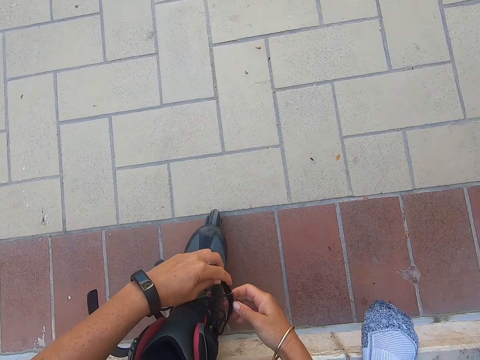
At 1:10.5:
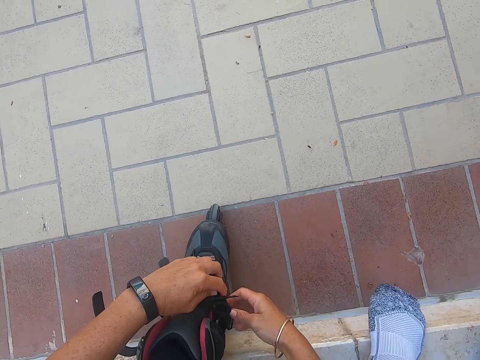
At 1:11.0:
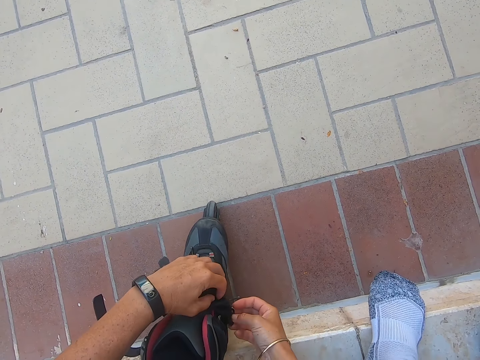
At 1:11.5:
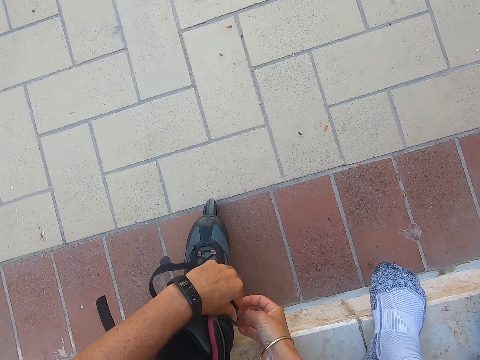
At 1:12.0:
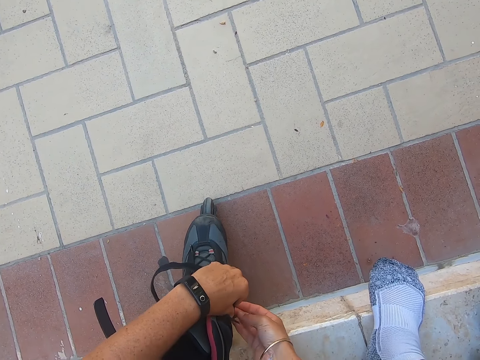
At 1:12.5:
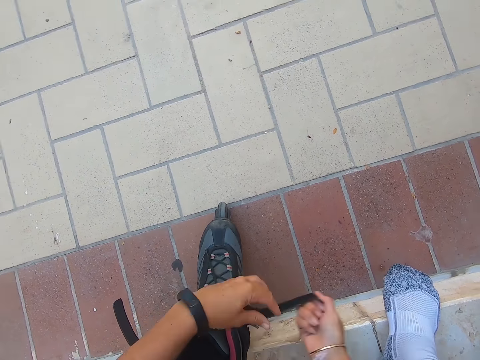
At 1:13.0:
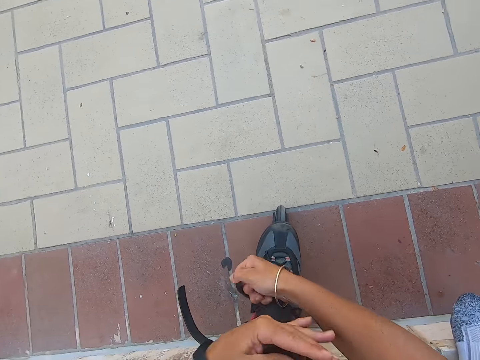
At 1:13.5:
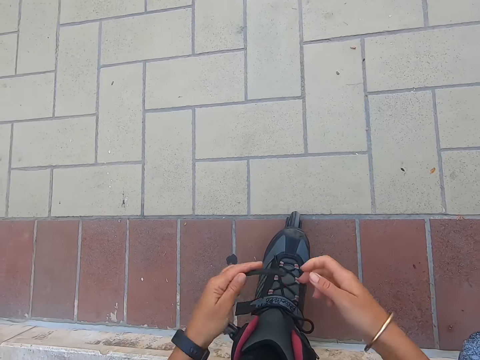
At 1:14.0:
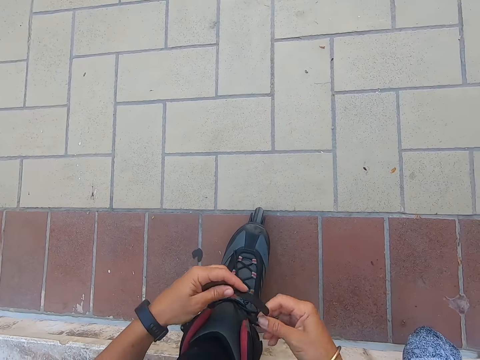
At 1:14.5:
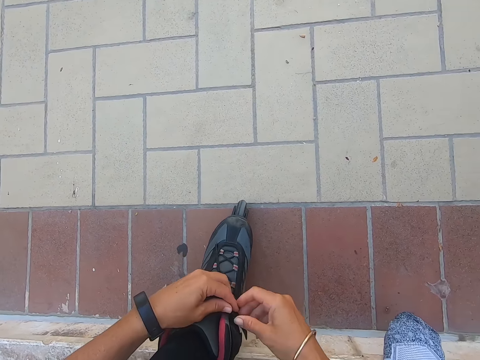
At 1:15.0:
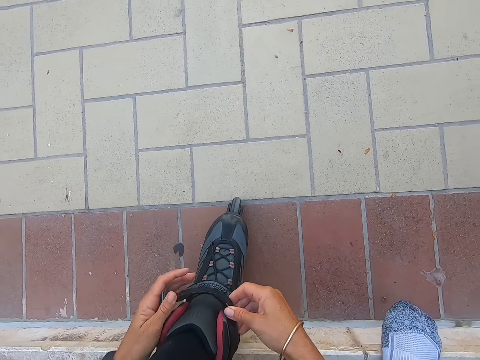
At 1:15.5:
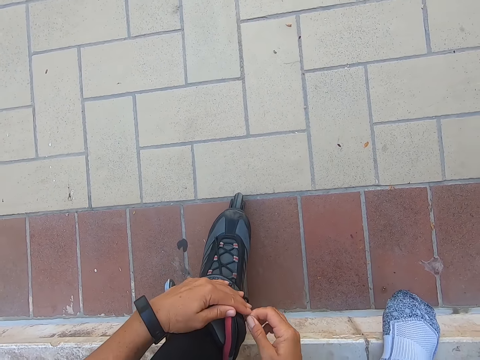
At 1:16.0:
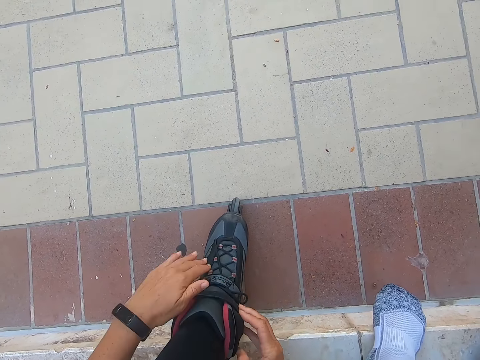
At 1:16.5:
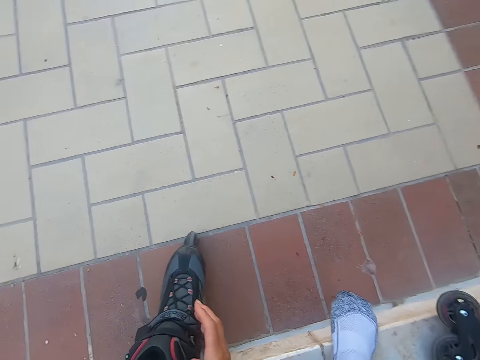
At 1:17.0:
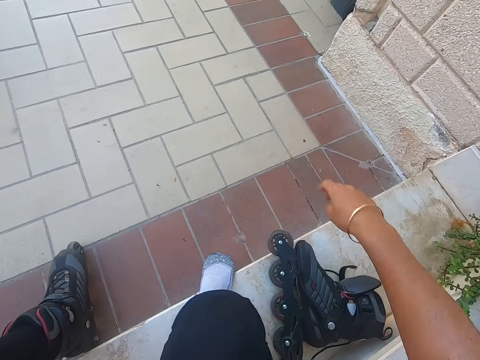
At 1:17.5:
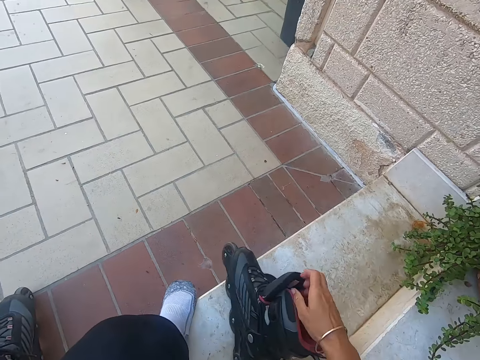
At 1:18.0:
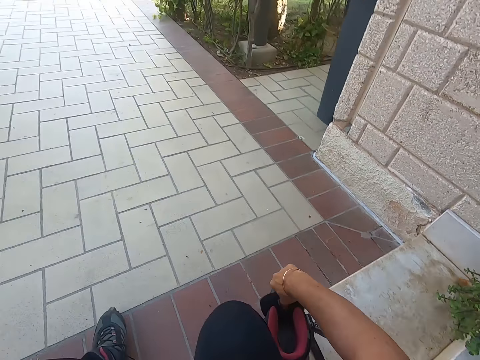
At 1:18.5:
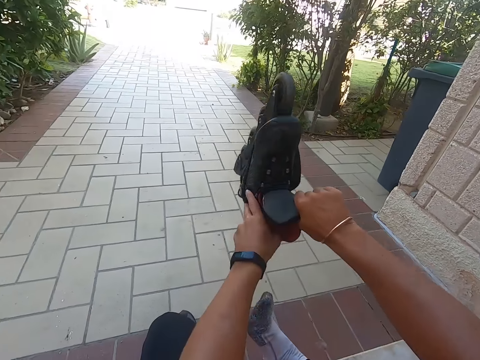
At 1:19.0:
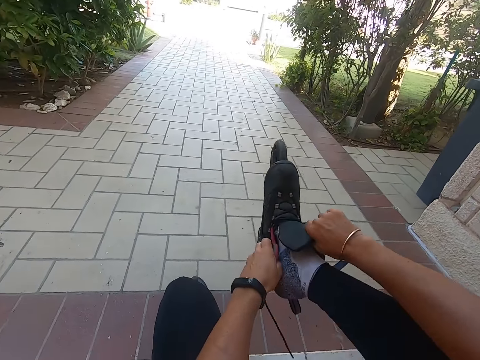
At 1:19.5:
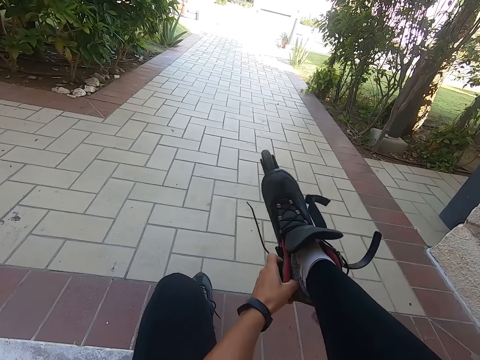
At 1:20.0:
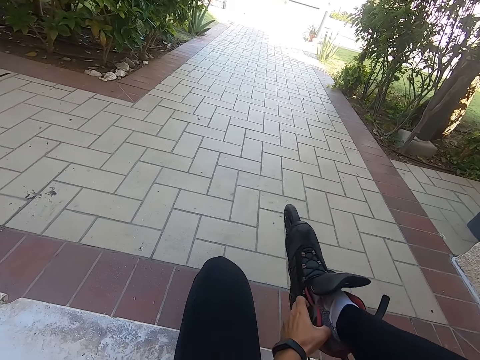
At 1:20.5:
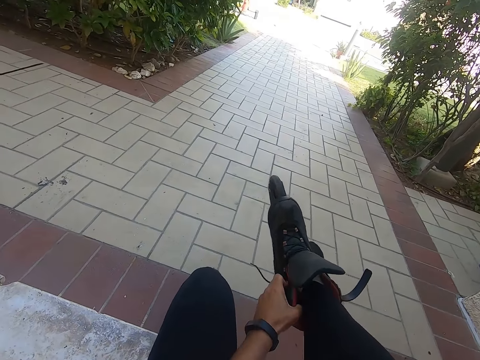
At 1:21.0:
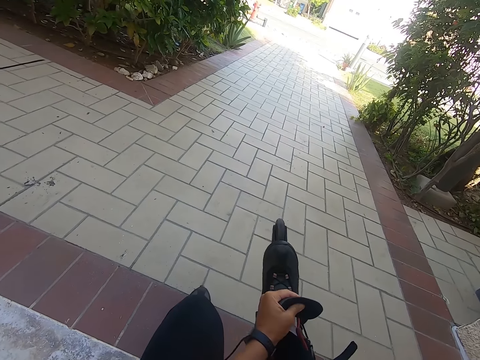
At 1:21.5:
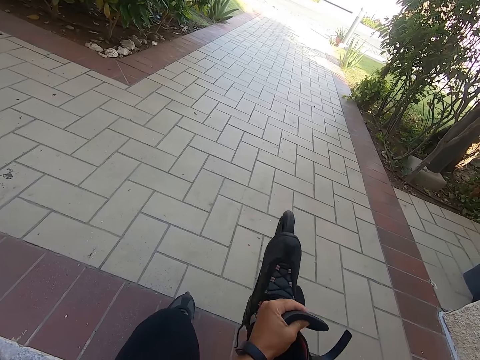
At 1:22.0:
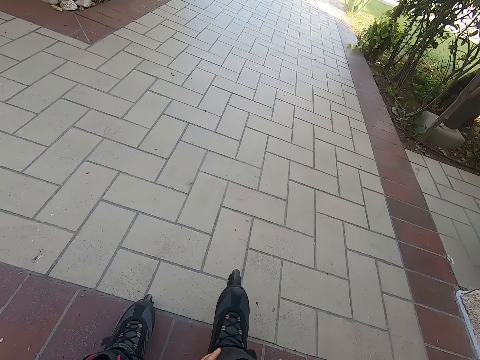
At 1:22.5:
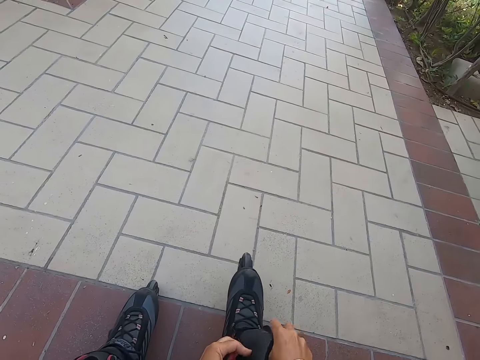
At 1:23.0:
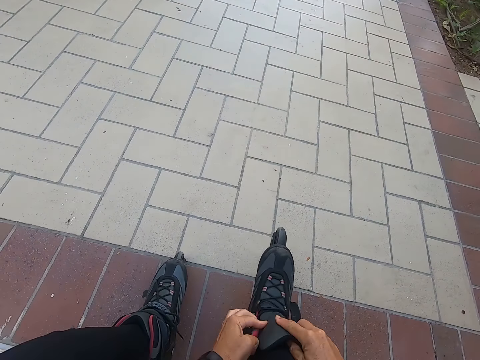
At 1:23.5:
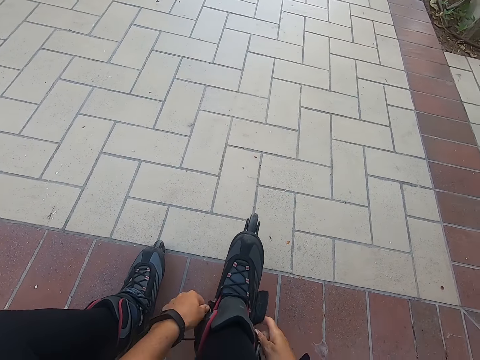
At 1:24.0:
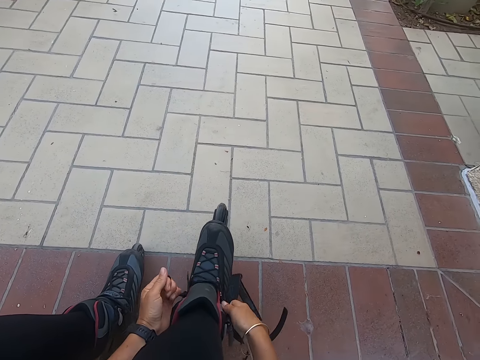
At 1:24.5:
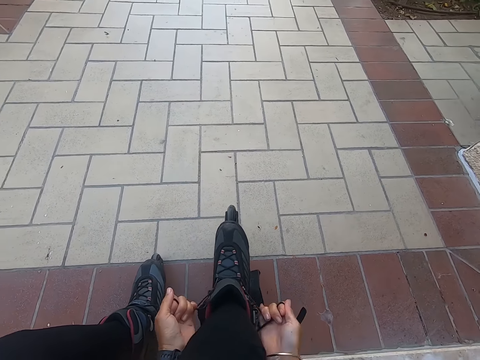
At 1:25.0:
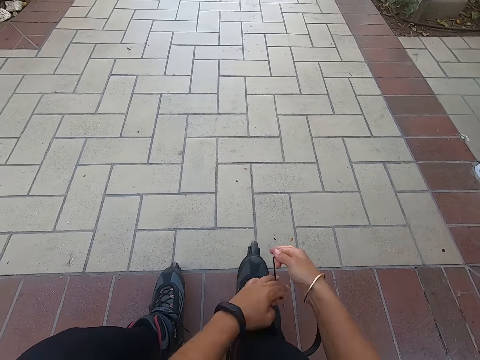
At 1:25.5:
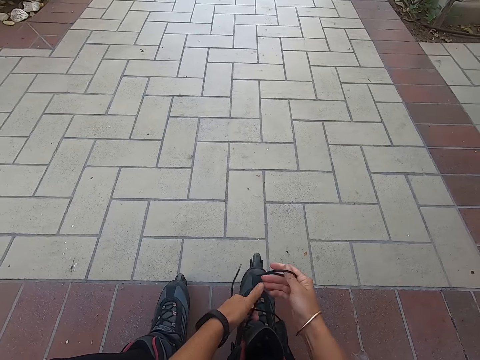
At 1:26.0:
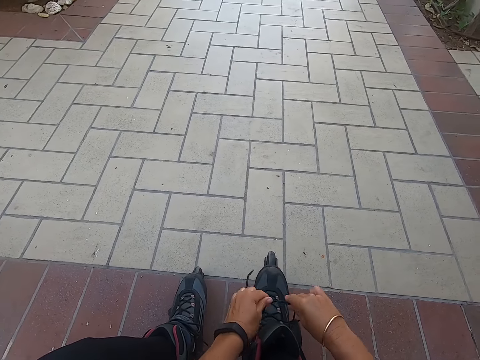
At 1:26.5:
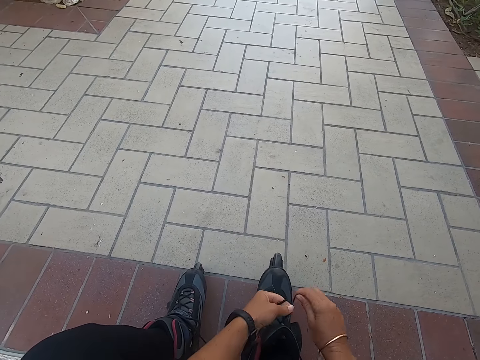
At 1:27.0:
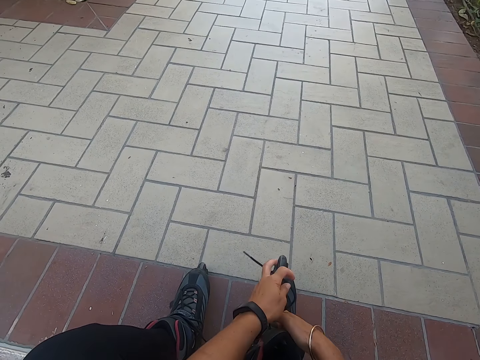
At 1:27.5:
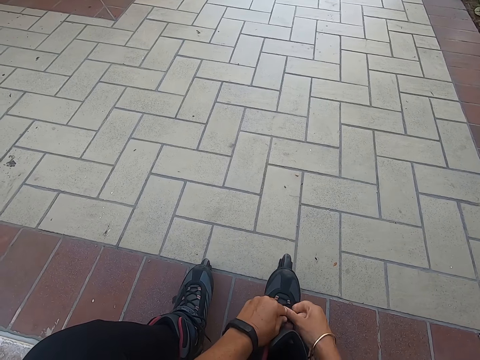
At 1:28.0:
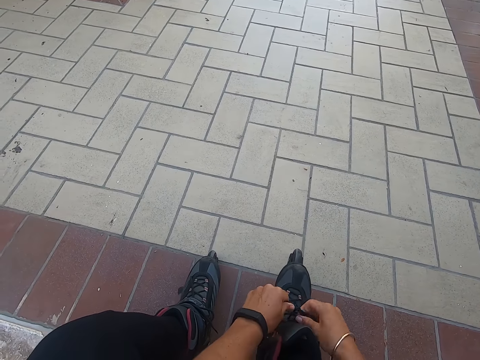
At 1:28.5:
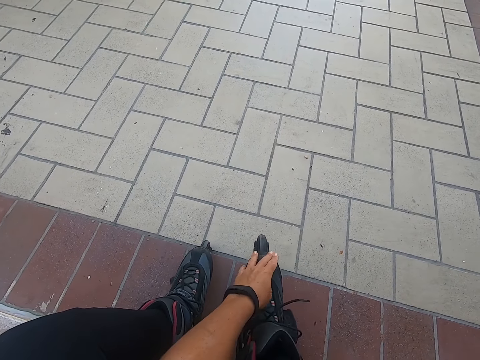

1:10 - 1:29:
The camera wearer picks the right leg shoe with the right hand. They hold the shoe with both hands. They put on the right leg skate shoe. They tie the shoe laces with both hands.

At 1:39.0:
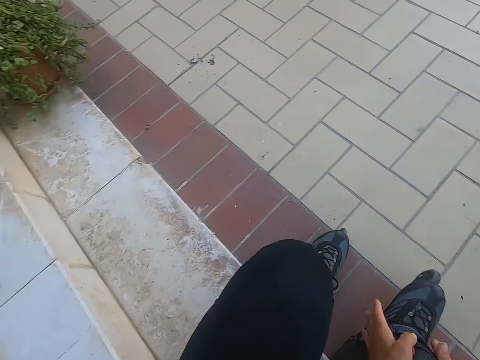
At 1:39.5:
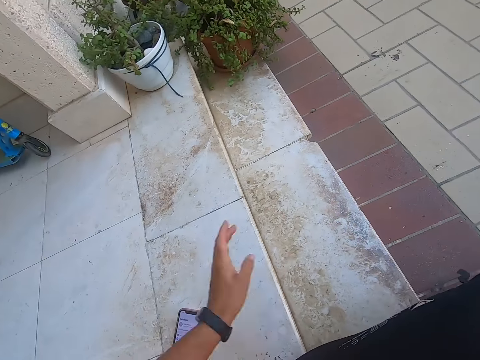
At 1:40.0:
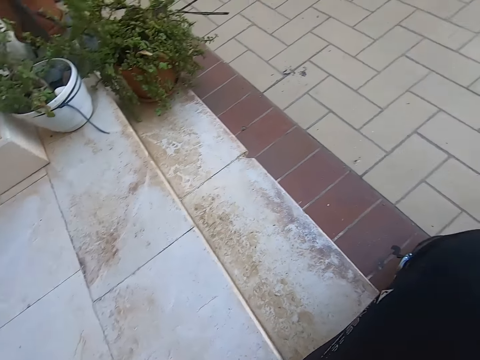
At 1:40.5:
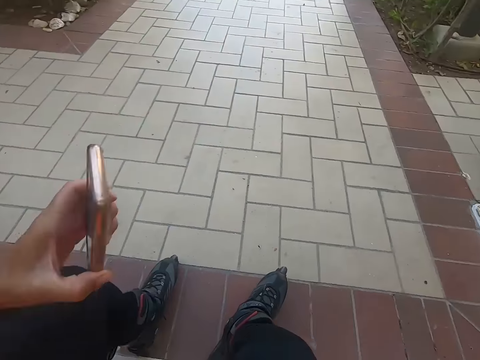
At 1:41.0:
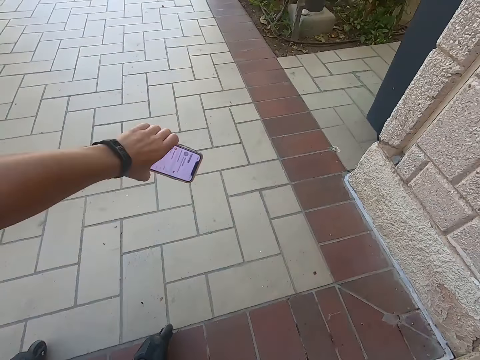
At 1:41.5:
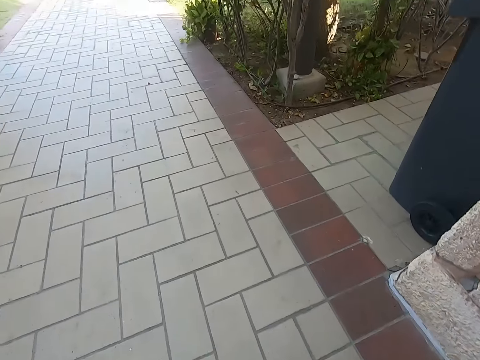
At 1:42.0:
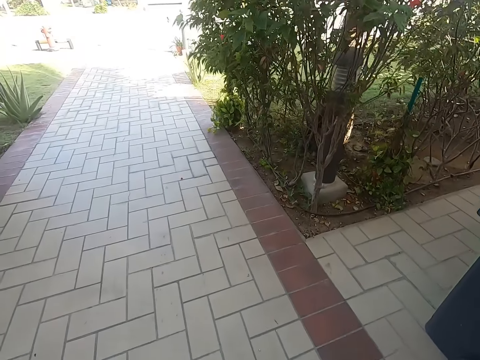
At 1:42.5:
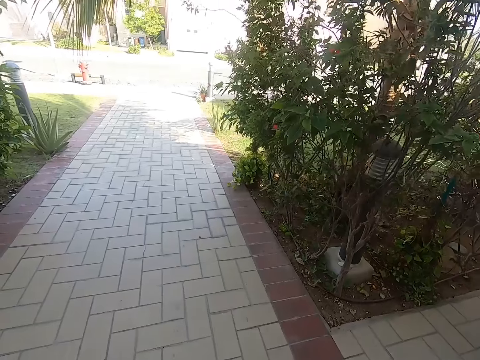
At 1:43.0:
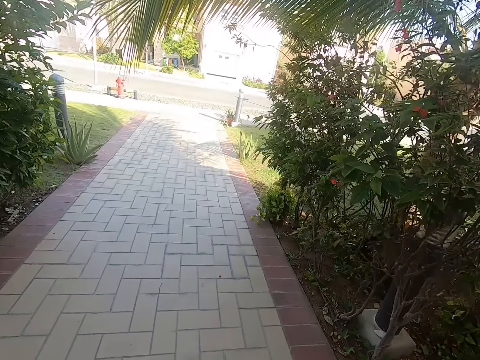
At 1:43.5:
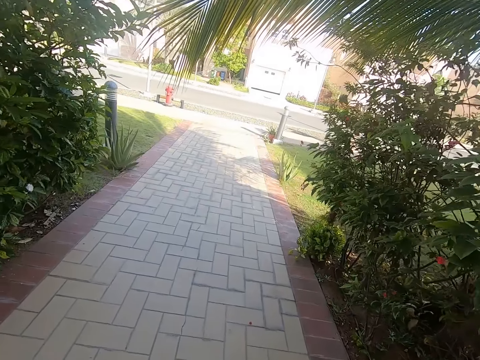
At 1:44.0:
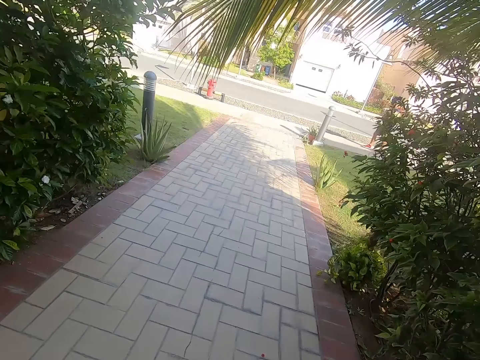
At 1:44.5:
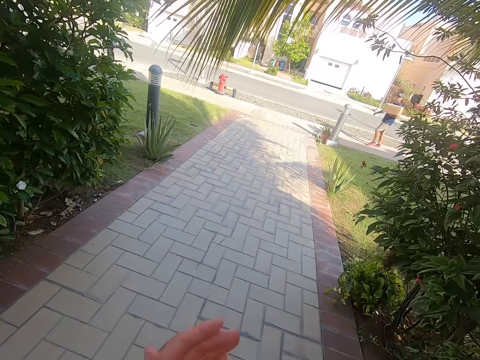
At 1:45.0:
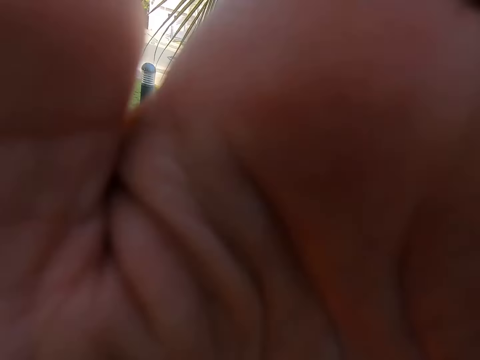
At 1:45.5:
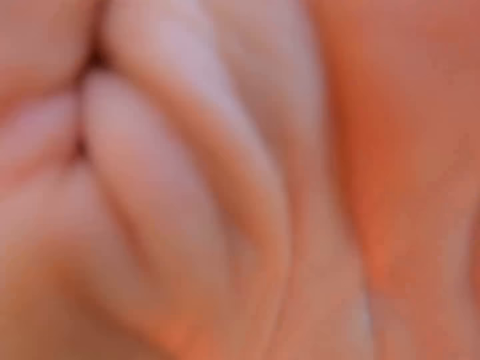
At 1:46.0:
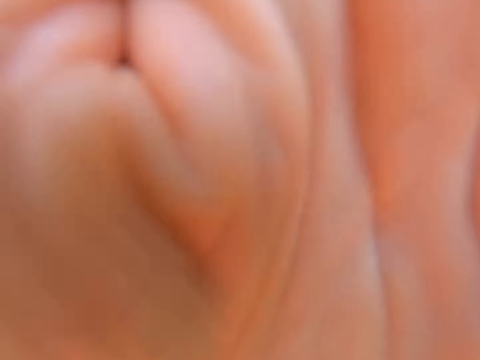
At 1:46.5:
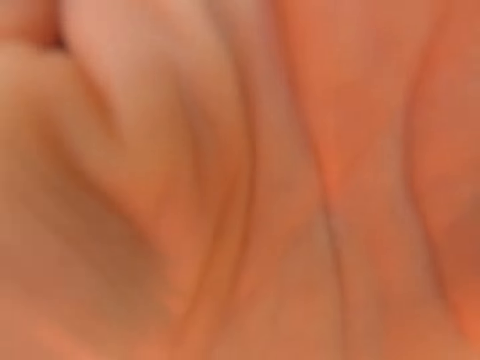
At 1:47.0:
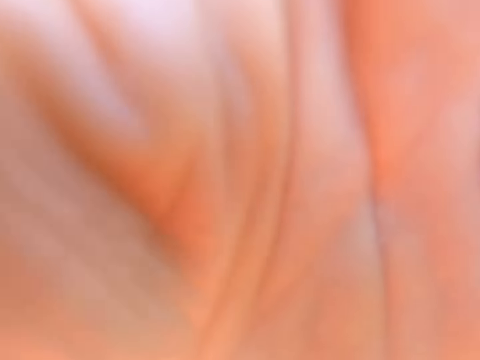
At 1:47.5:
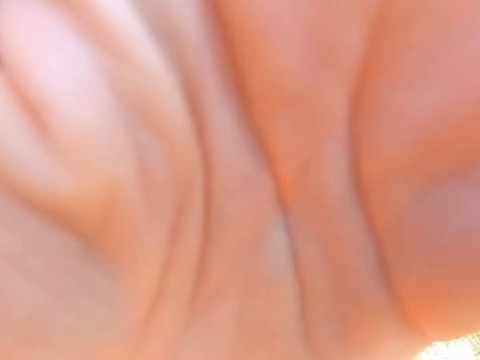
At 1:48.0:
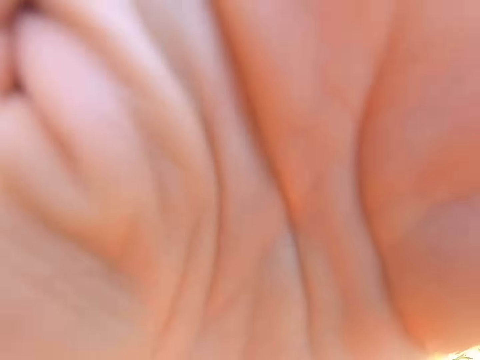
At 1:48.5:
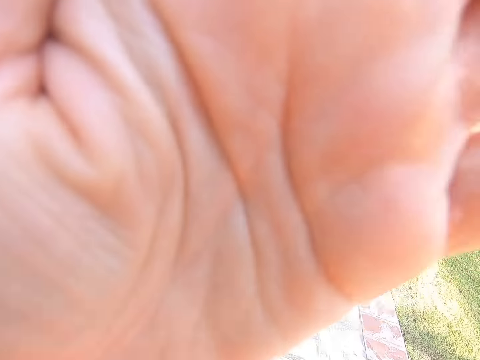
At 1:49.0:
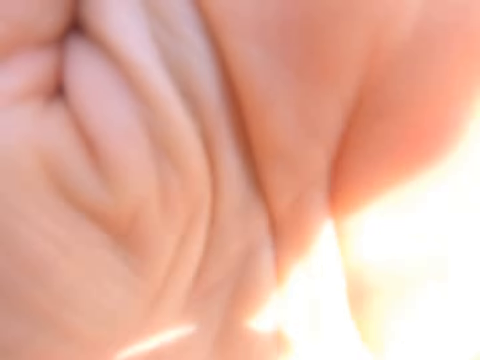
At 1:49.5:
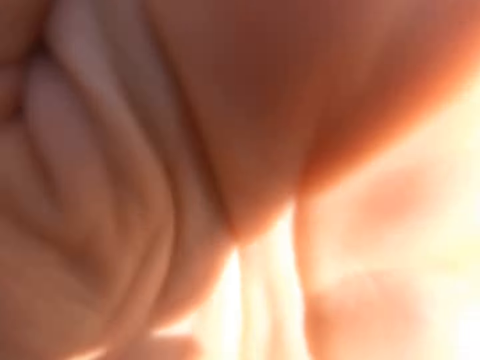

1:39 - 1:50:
The camera wearer picks the phone on the floor with the left hand. She moves the left hand. She touches the camera with the left hand. She fixes the camera on her head.
